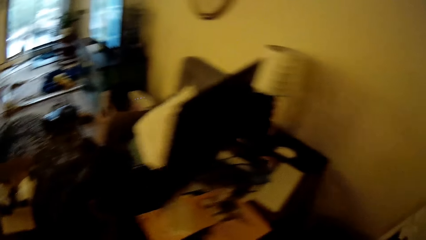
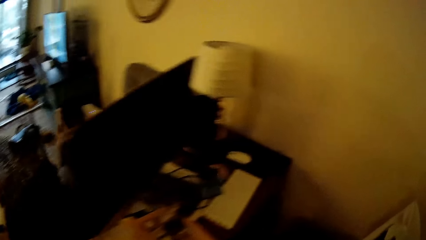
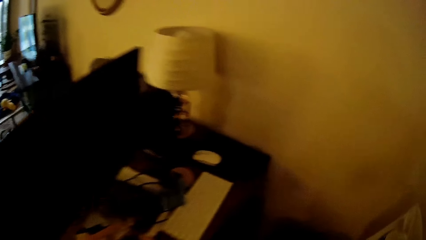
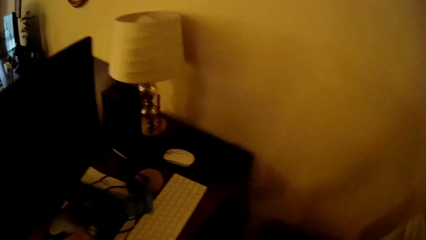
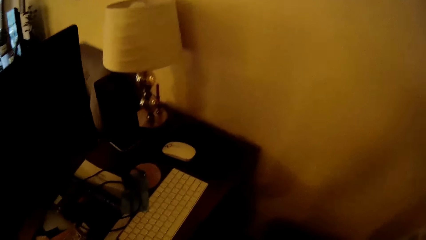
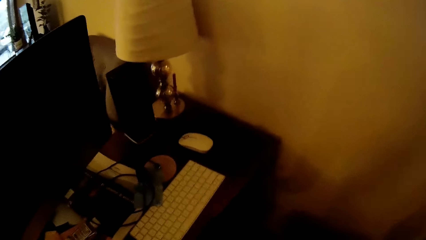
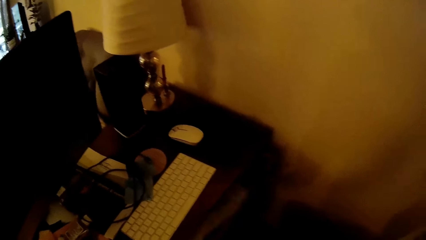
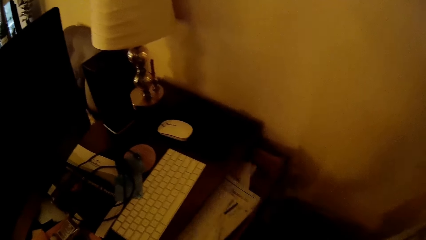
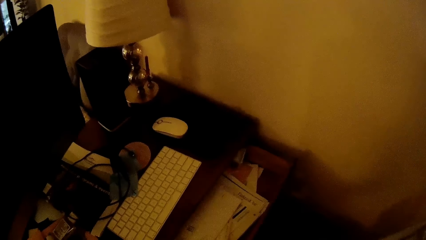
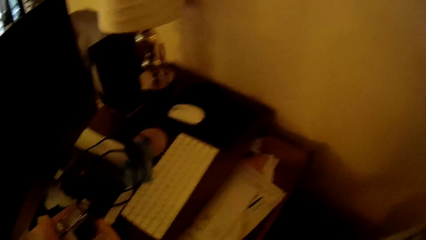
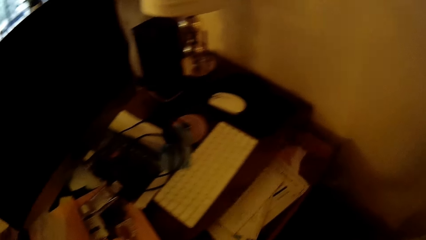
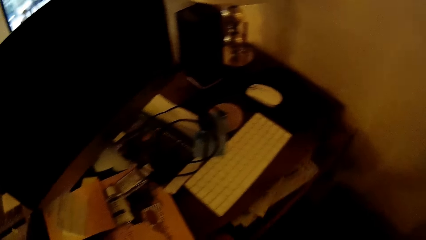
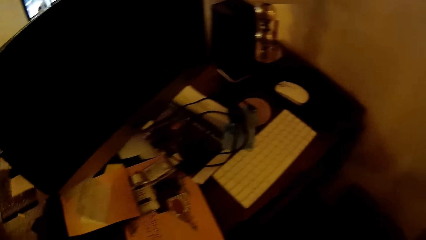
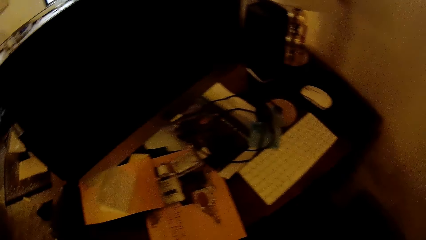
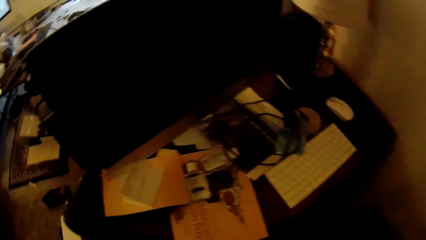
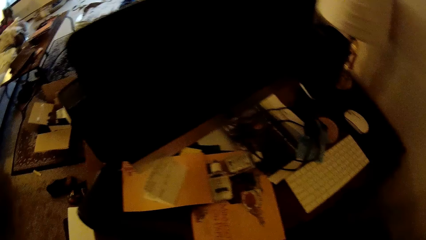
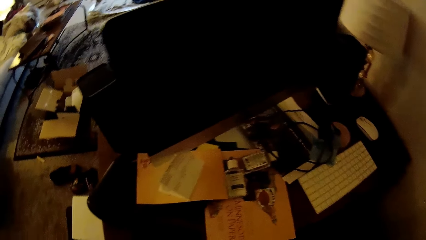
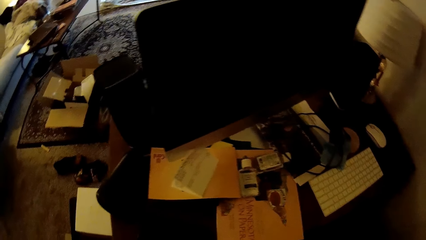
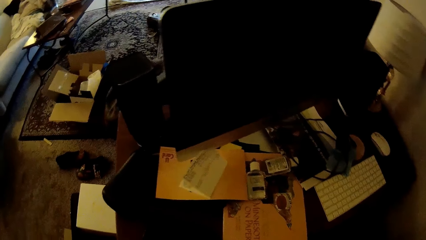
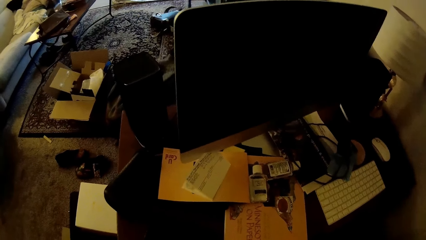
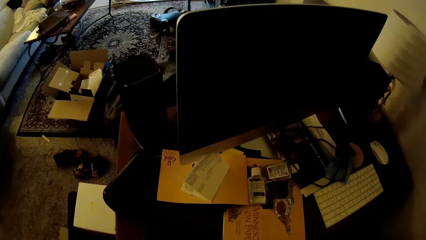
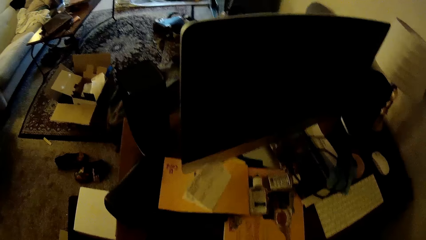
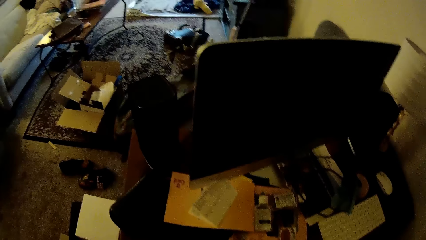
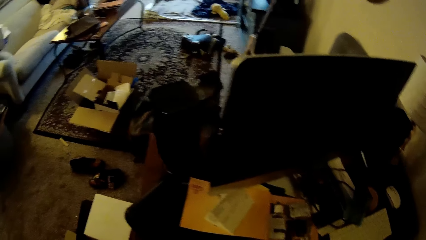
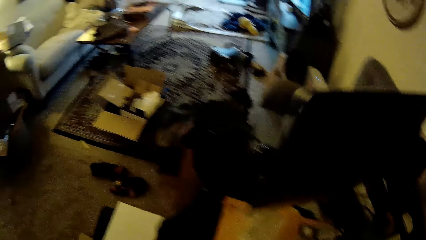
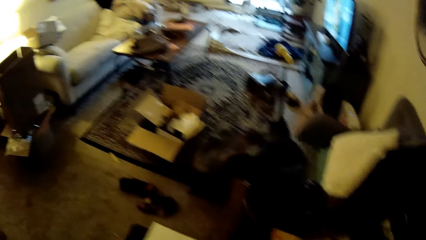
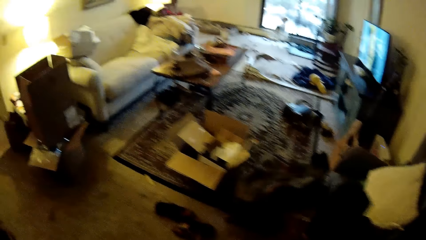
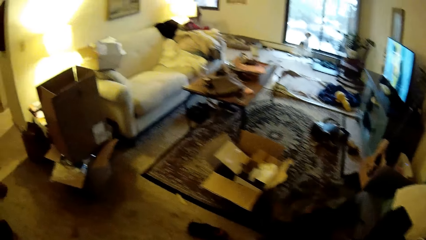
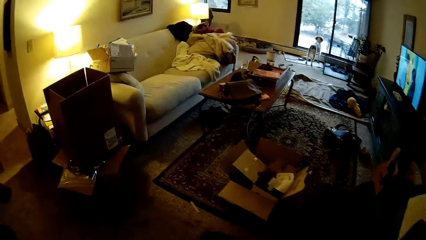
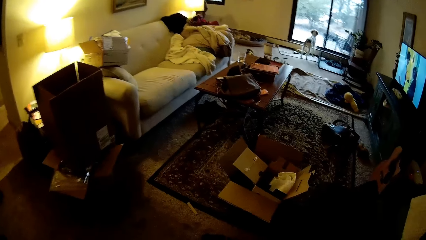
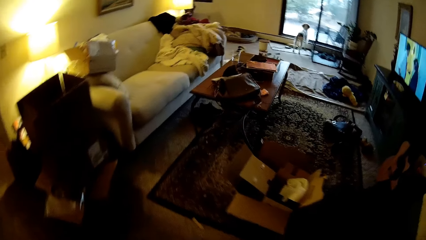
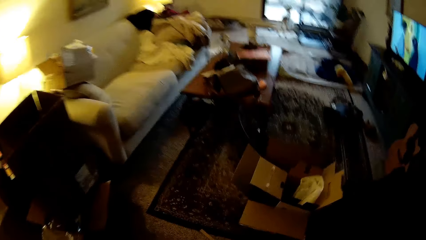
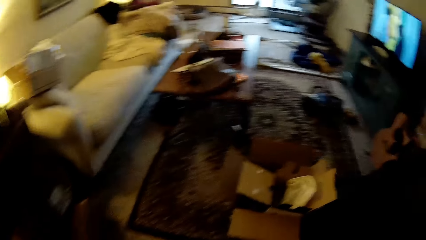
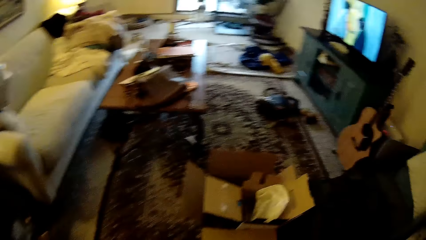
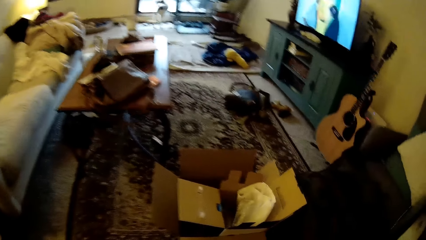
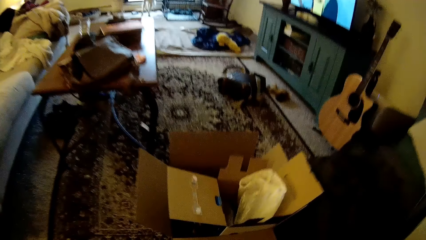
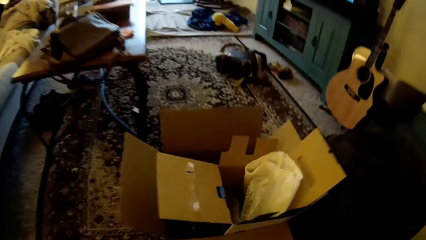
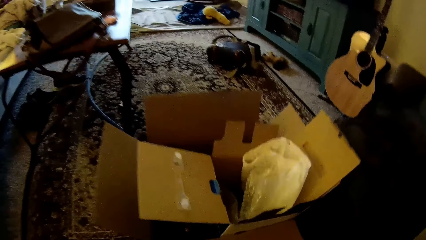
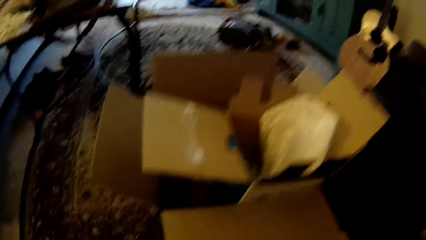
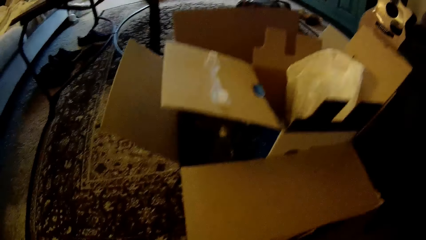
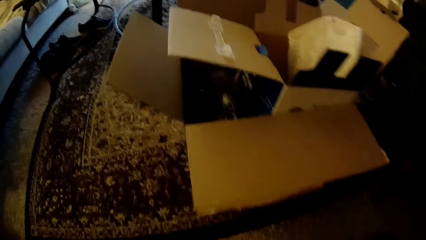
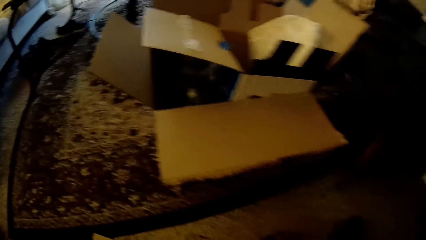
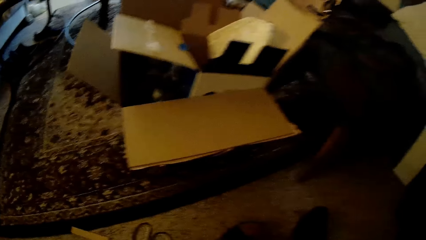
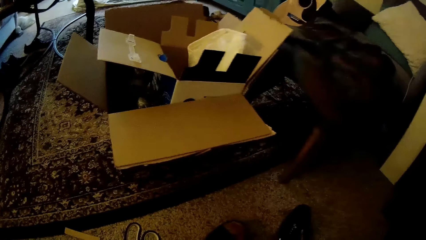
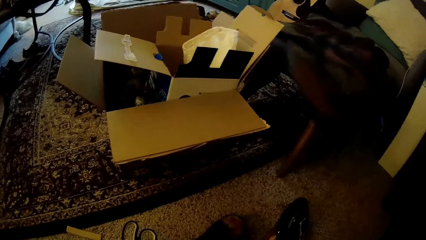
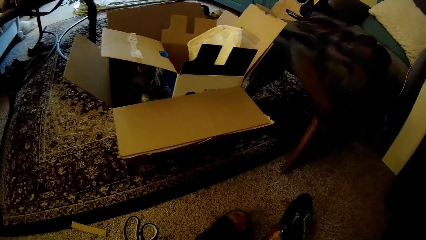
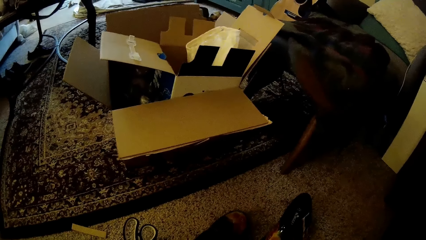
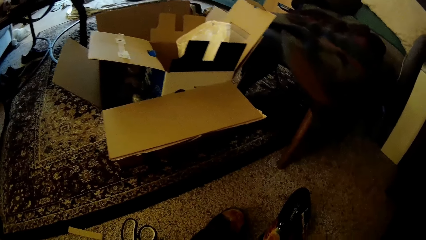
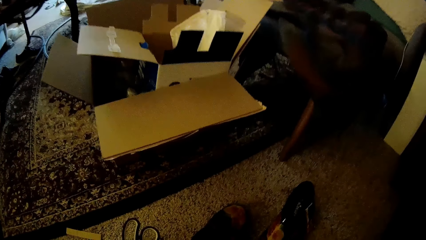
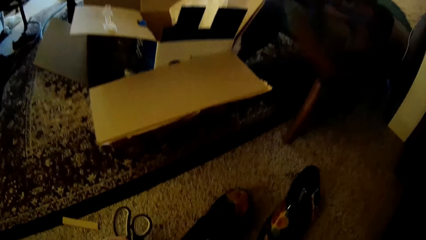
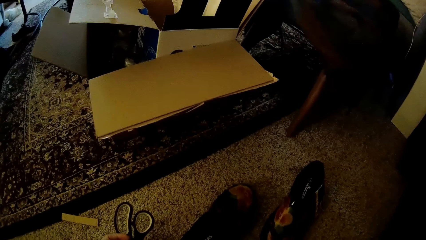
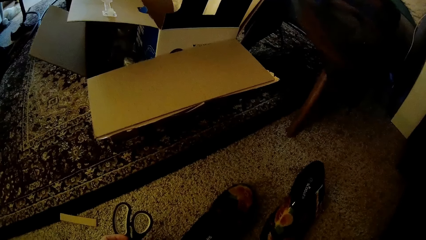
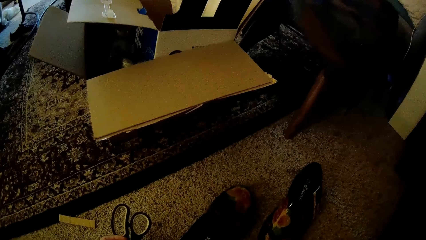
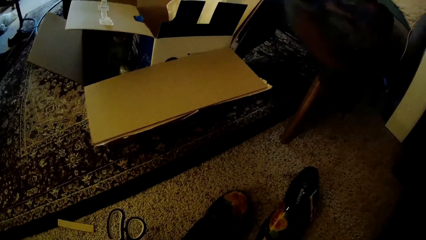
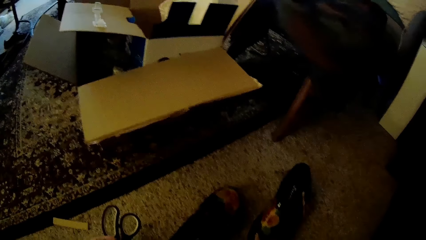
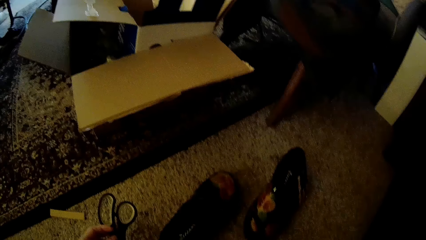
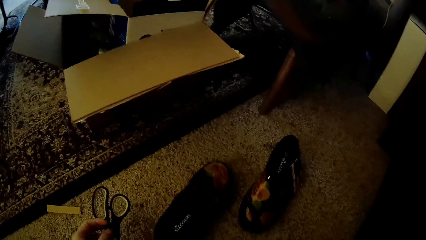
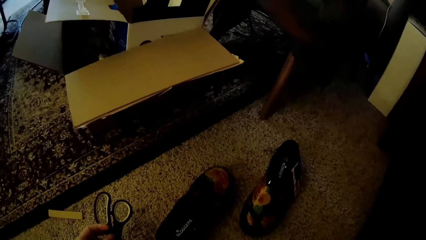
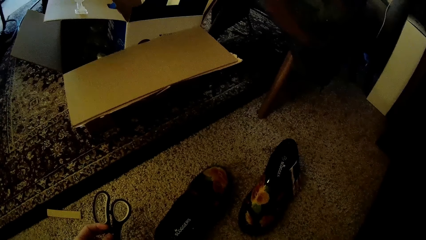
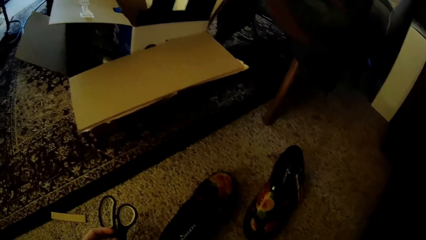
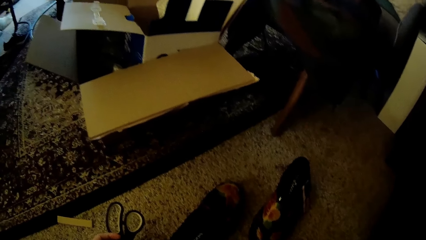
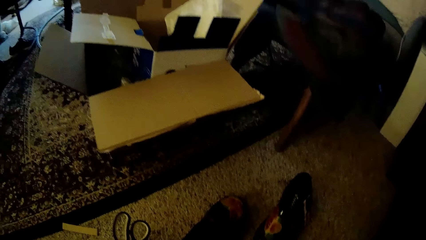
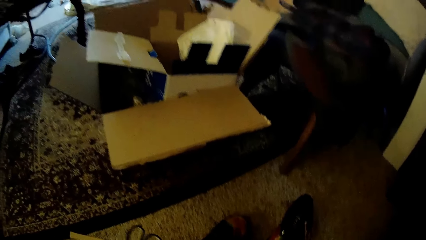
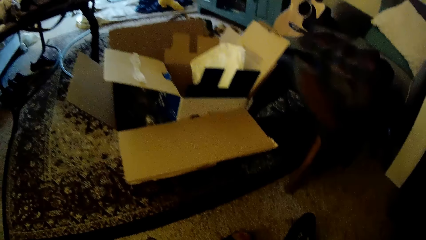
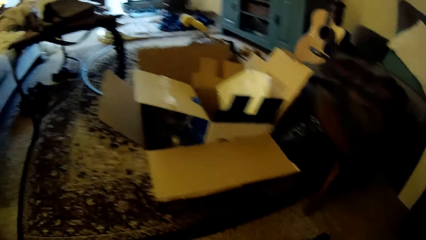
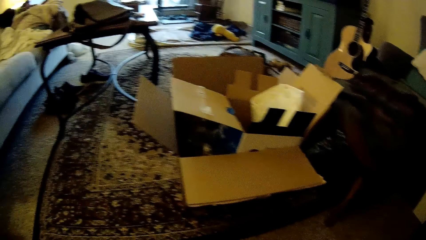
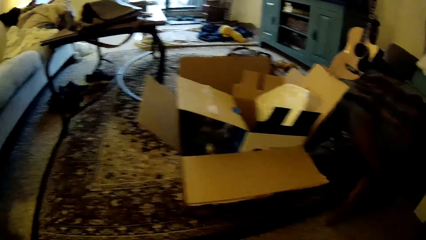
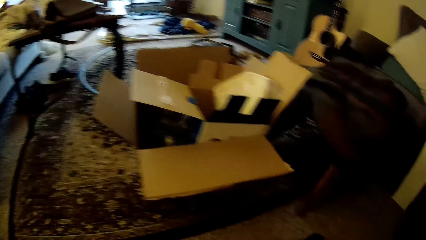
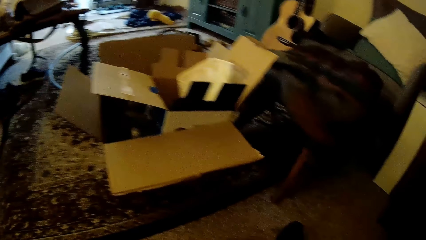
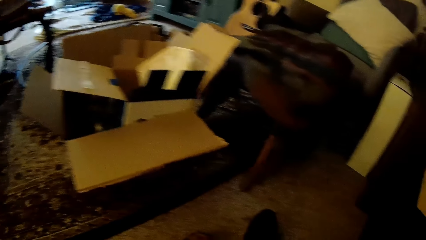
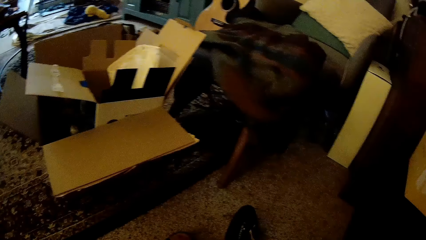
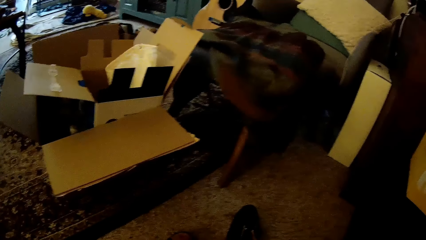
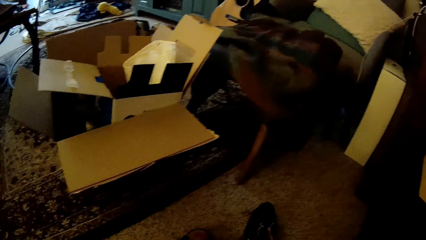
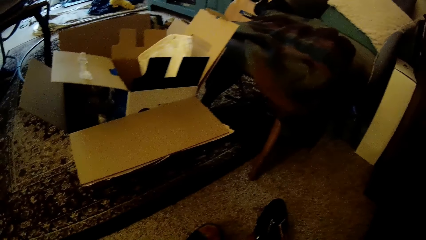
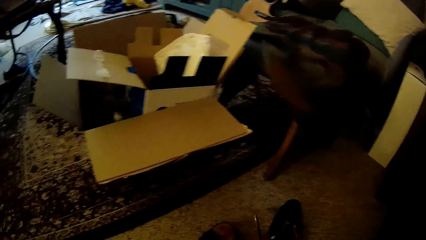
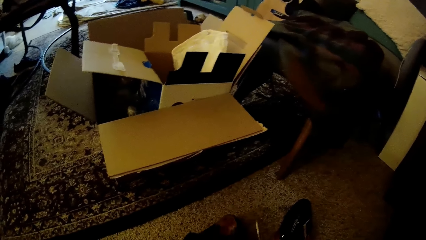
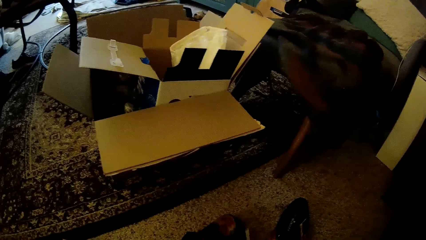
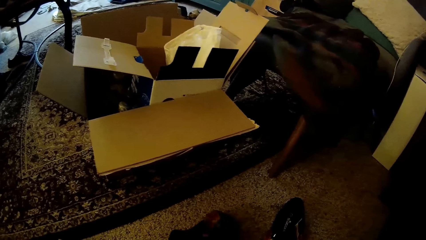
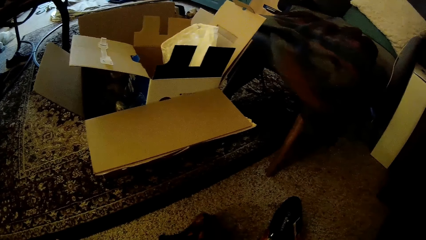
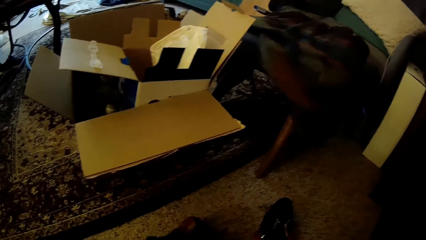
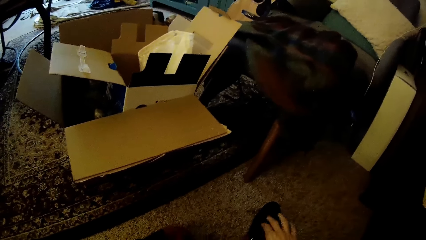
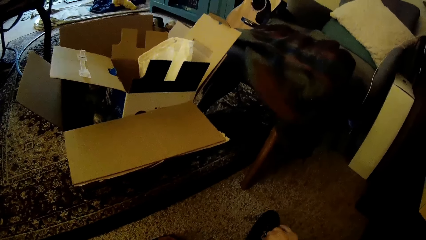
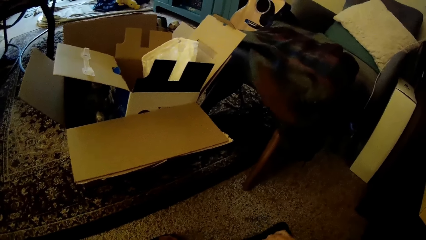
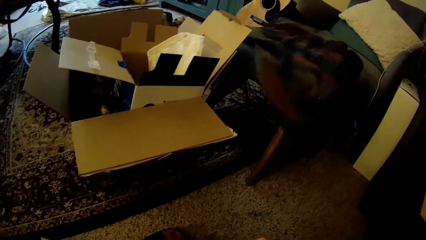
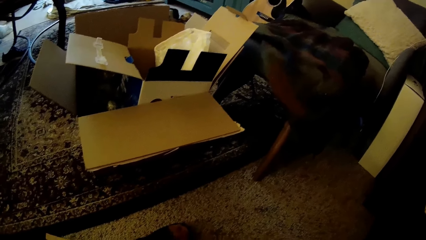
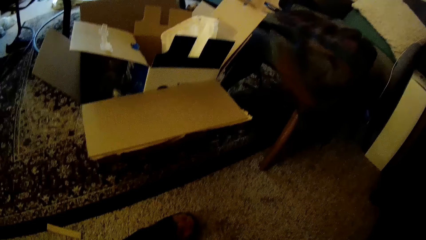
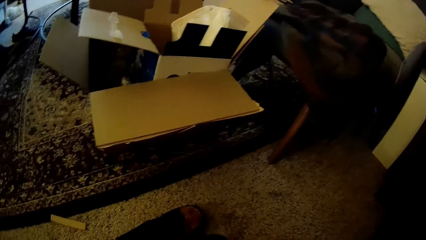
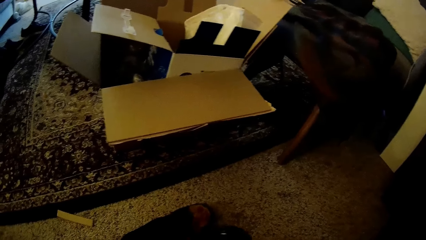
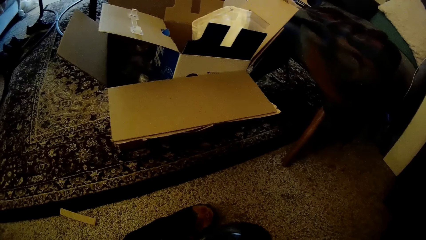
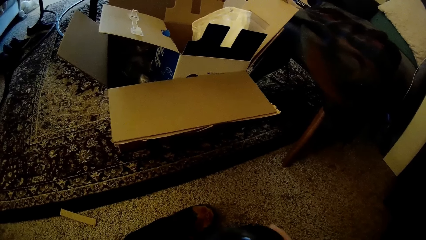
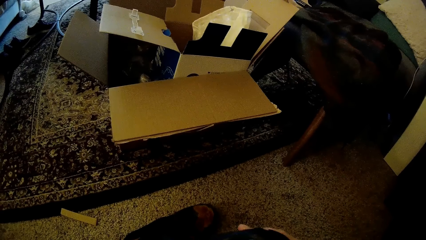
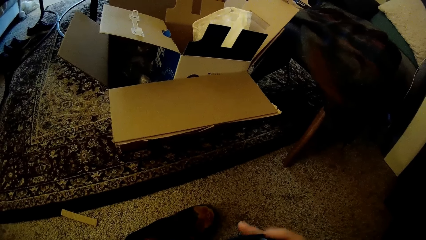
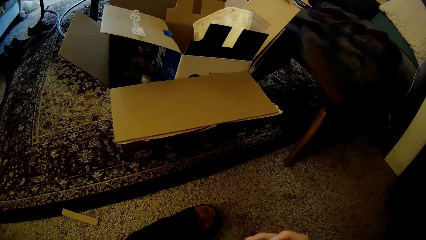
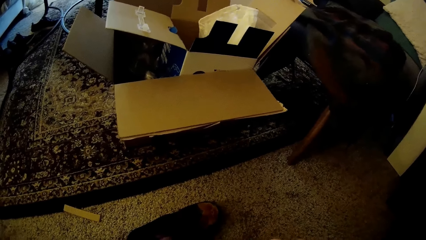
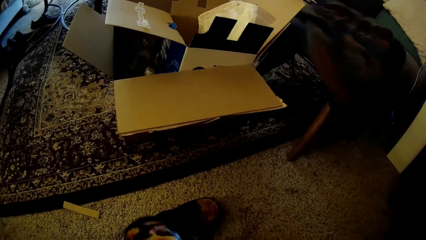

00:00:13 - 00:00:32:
The camera wearer opens a drawer with his right hand. He checks the drawer. He closes the drawer with his right hand. He looks around the house. He walks around the house. He sits down. He checks something. He holds black scissors with his left hand. He cuts something. He picks up a shoe with his right hand. He checks something.
